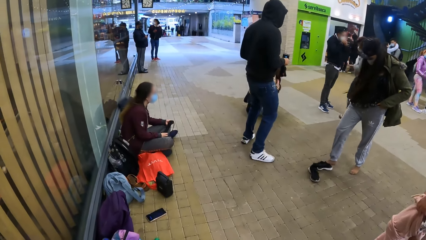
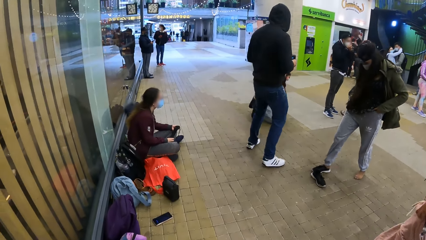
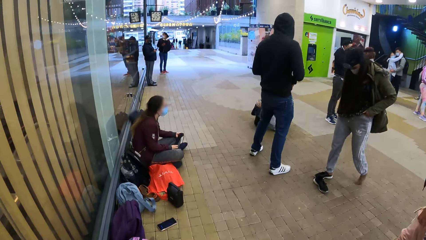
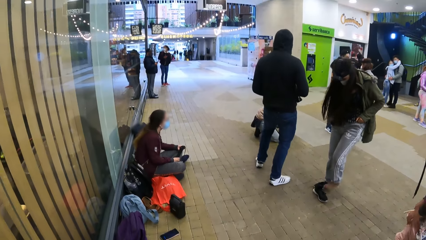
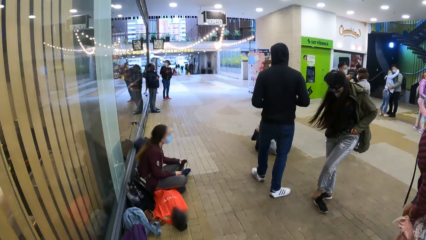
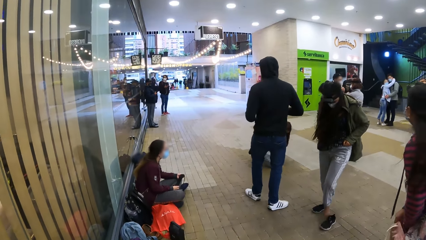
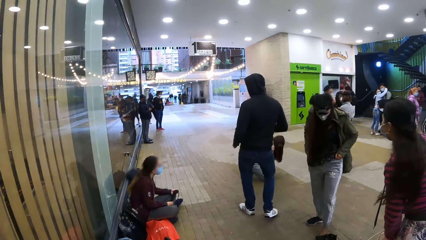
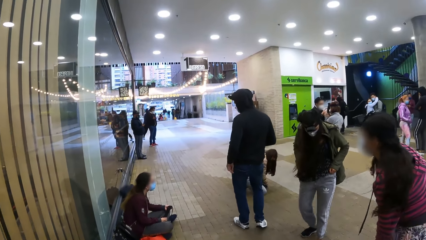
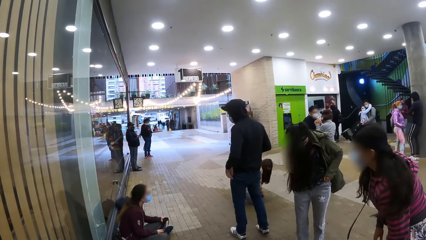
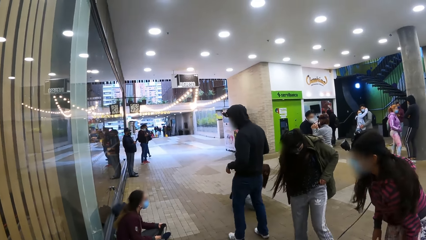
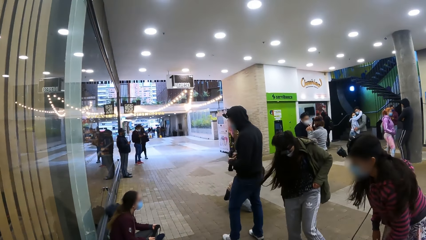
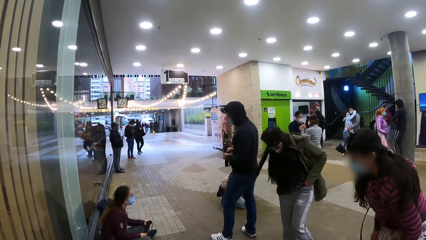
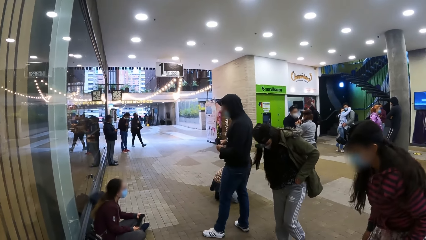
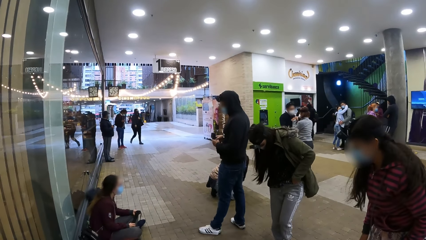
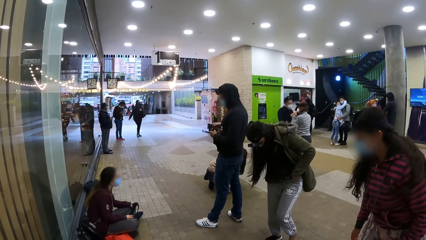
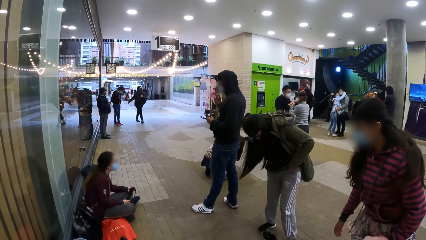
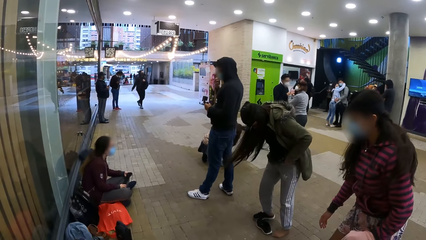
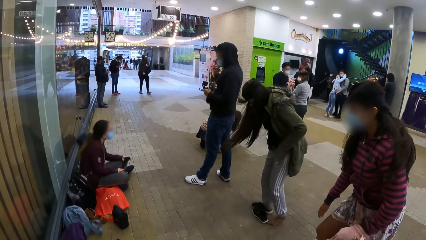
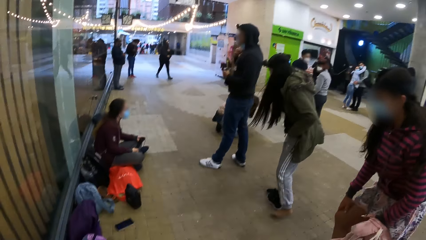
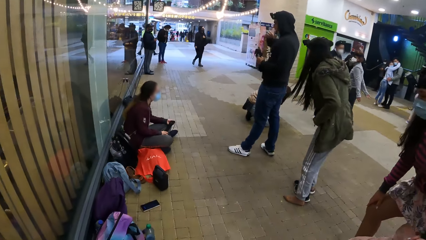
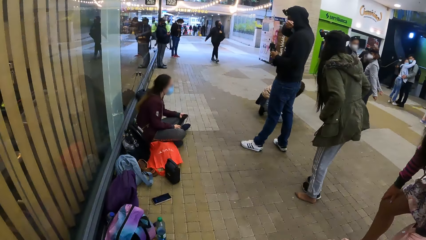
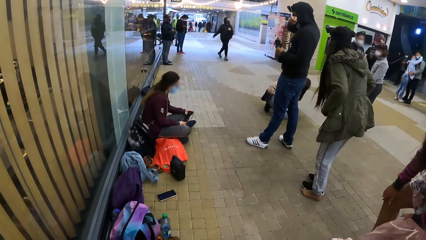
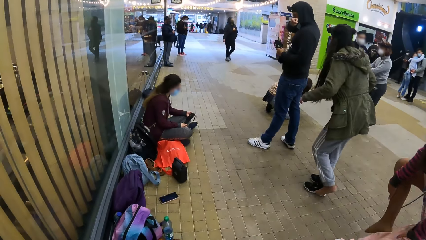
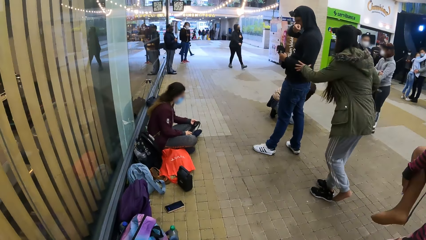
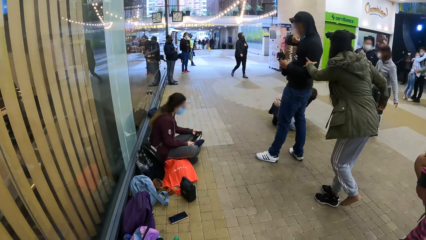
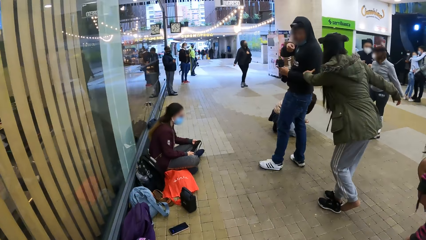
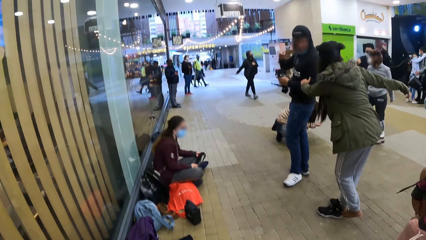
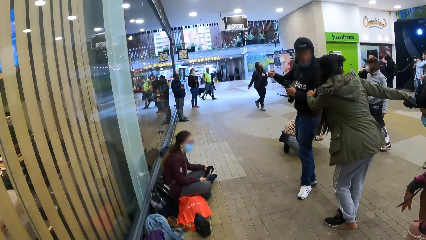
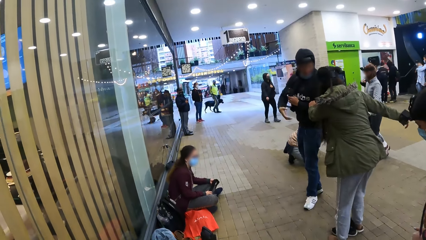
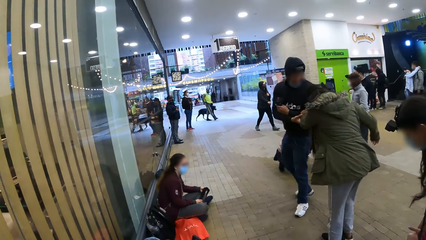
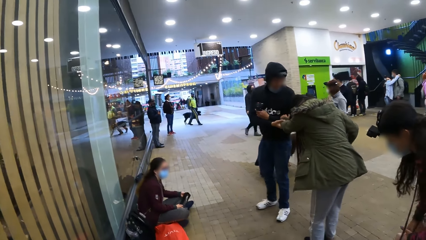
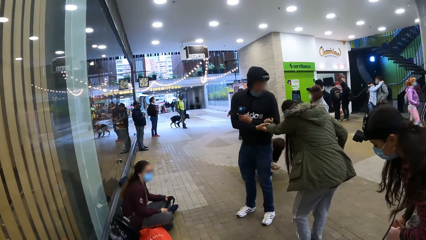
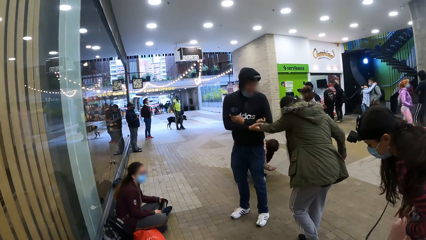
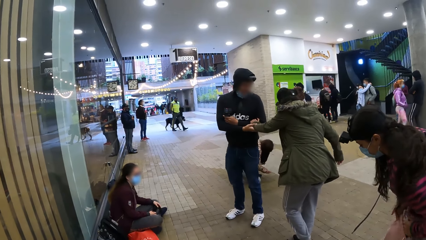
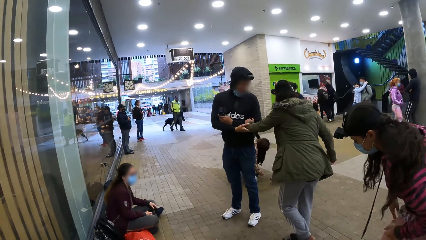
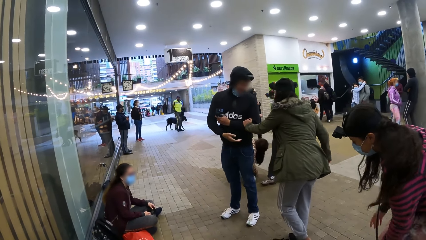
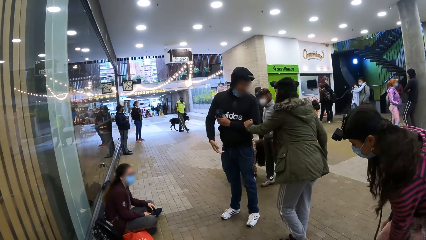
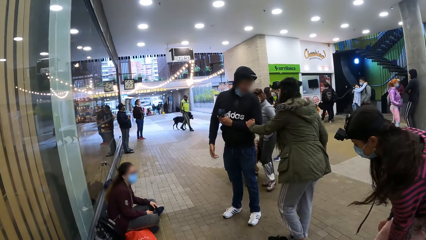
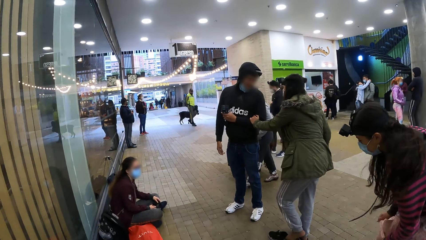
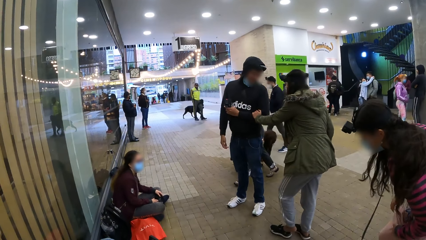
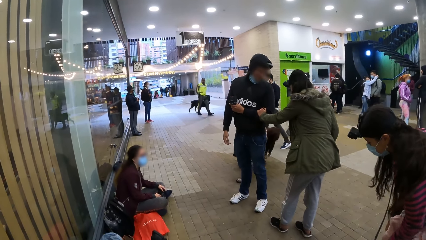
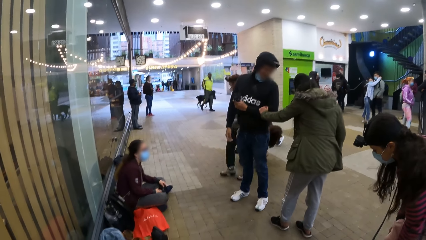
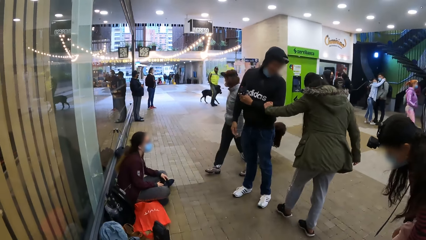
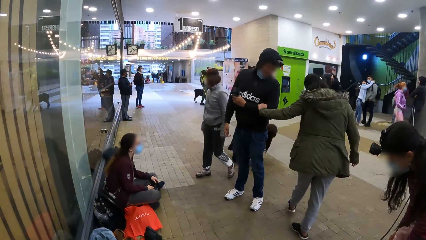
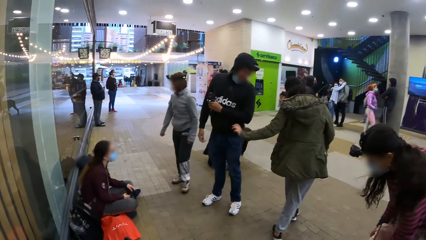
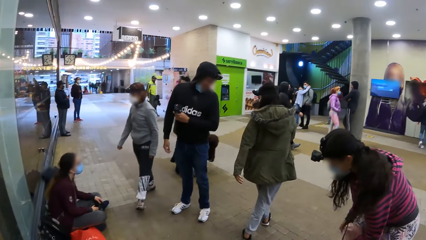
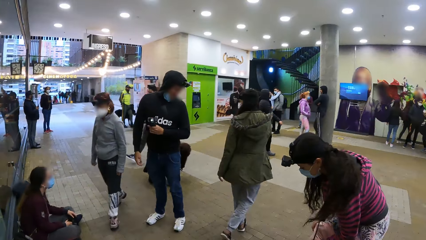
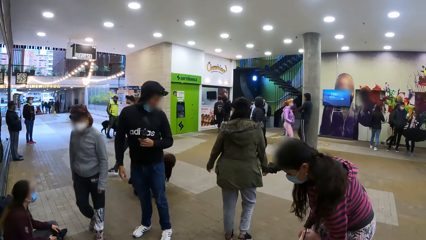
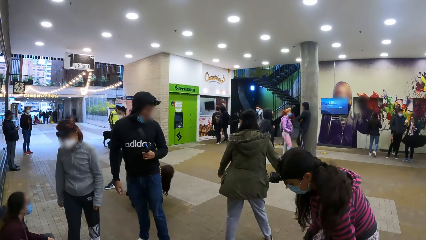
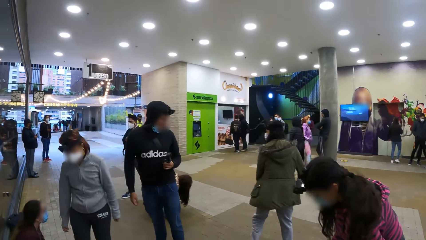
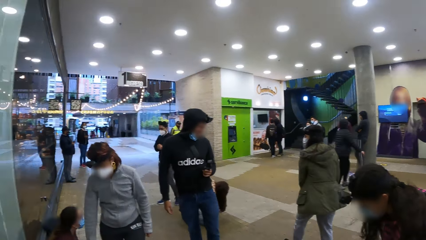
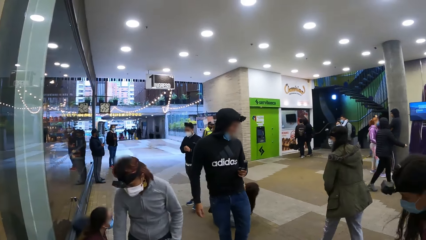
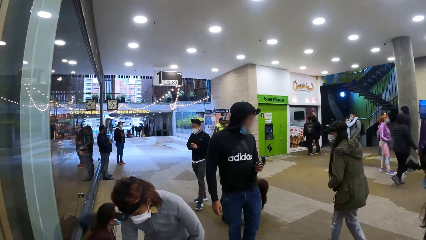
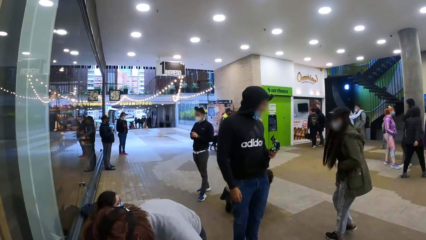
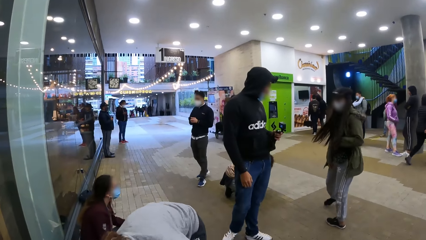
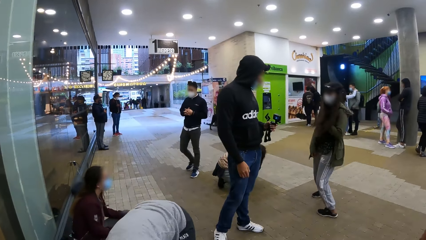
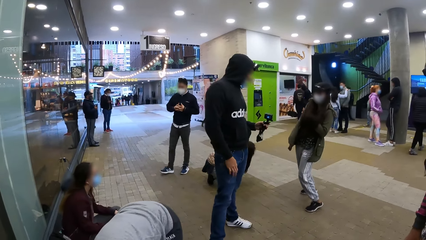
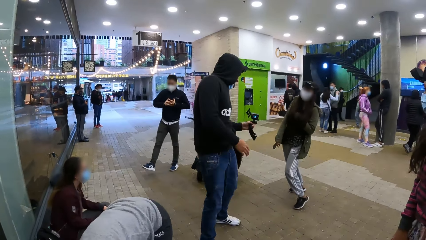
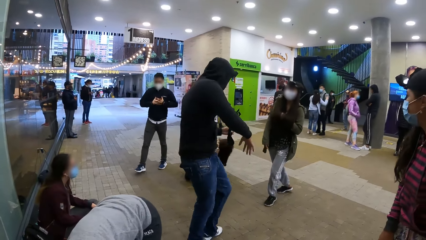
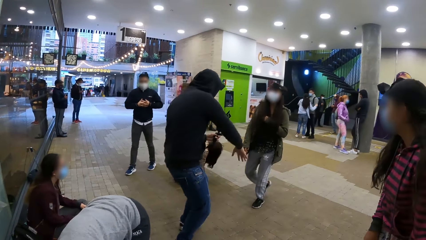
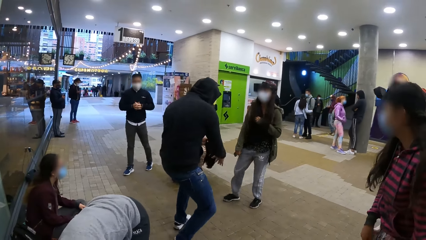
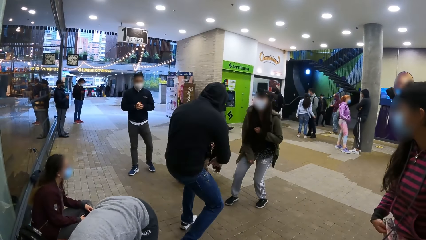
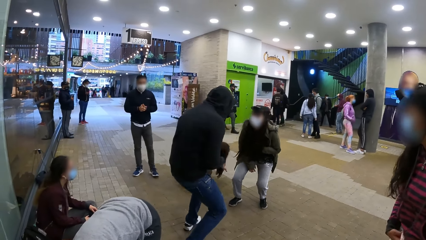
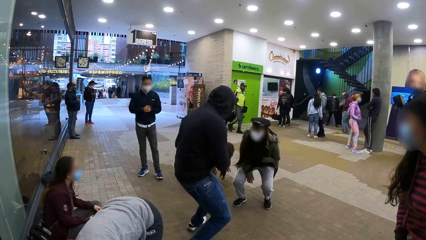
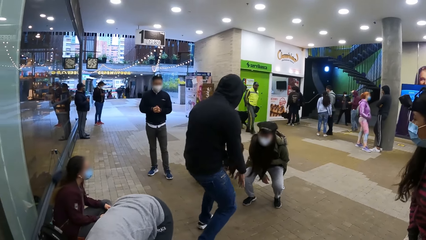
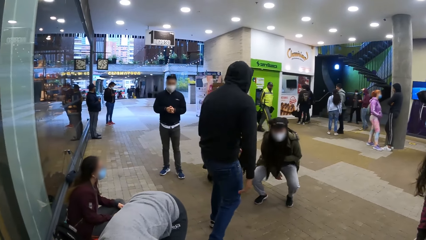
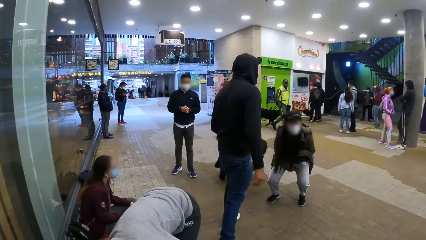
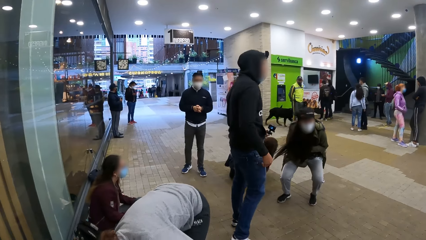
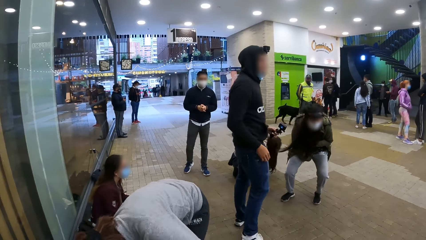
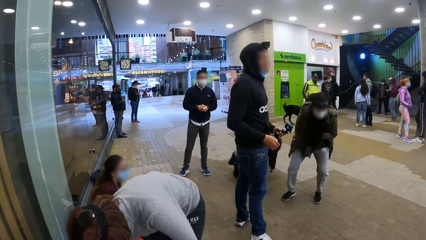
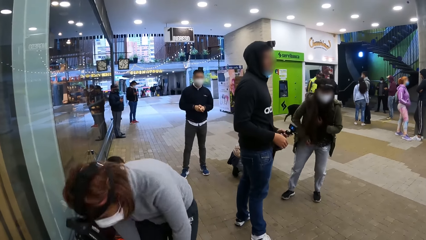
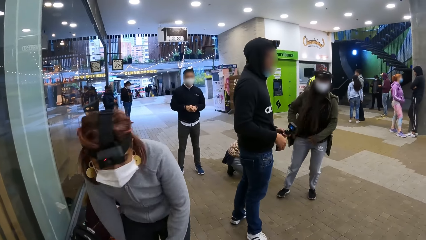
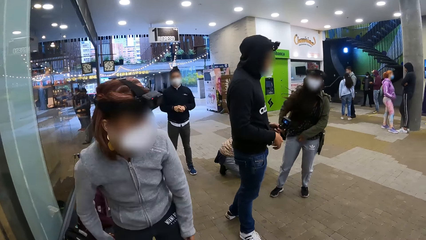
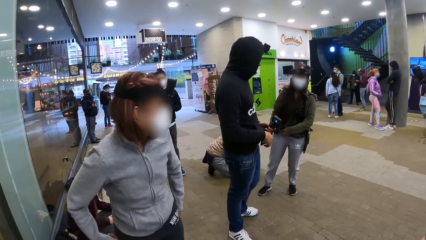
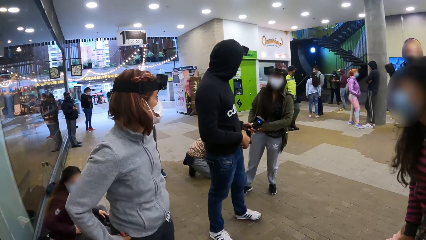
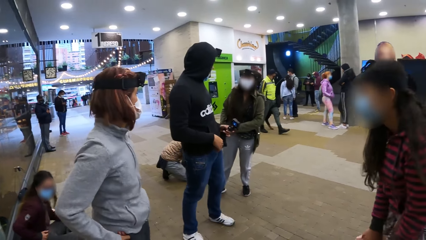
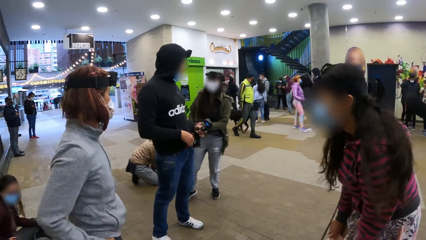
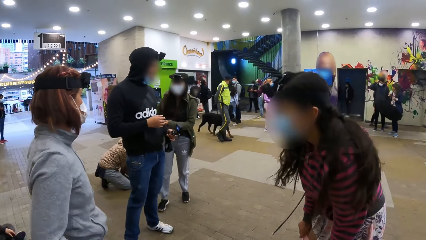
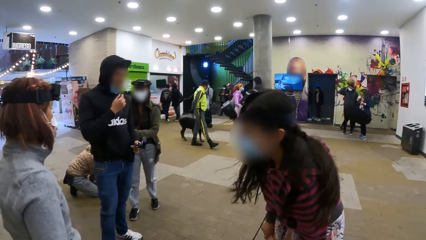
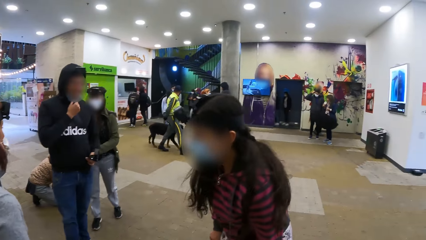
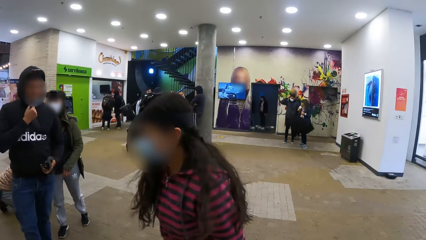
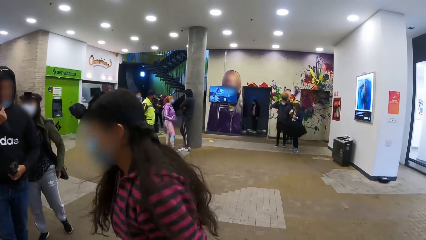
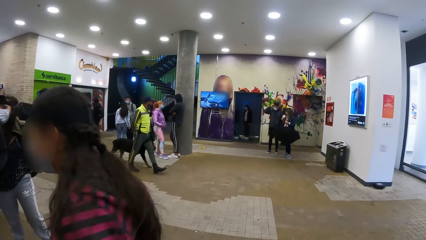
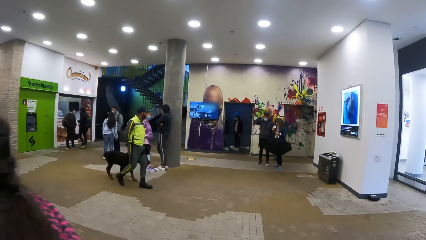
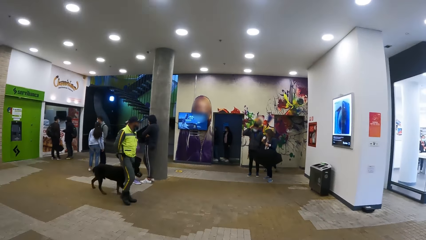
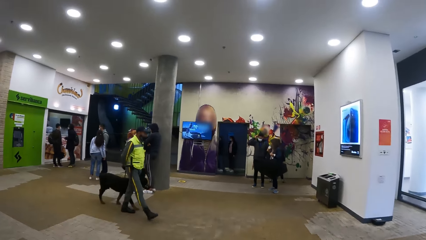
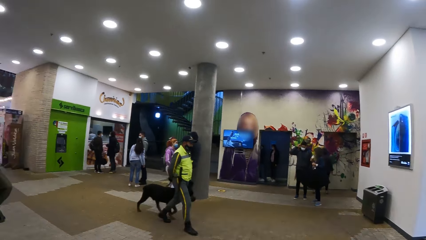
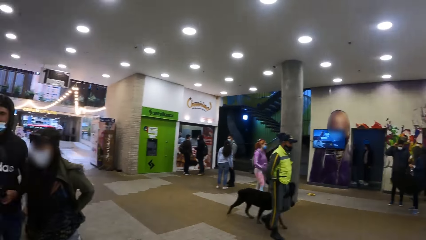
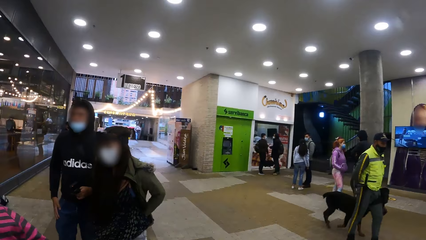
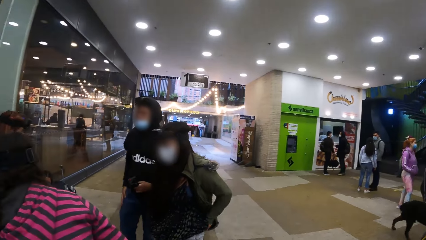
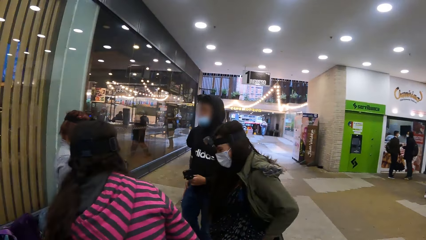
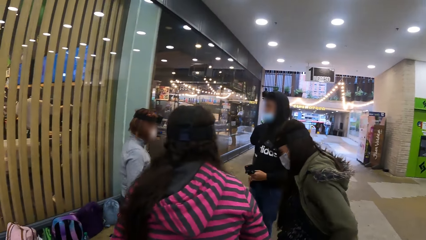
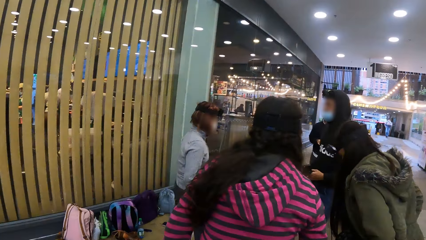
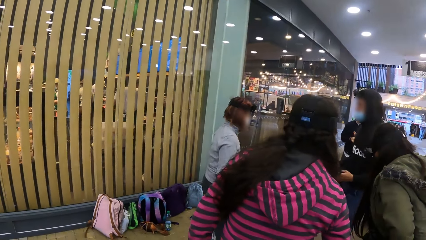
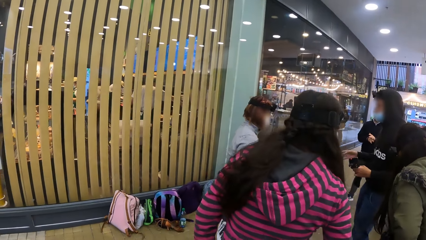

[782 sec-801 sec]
A woman wears some shoes. A person touches the face. The person interacts with another person. The other person interacts with the first person. A man looks around. The woman holds the man. The other person walks around. The first person walks around. The man interacts with the woman. The woman wears some shoes. The woman walks around. The other person bends down. The man dances with the woman. The man looks around. The other person stands up. The man moves around. The first person looks around. The other person walks around. The woman looks around. The camera wearer walks in the training centre. The man looks around.
